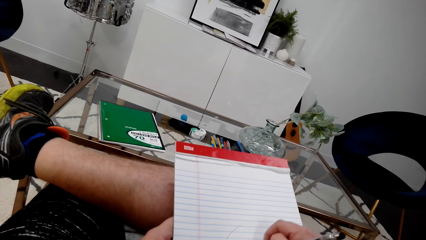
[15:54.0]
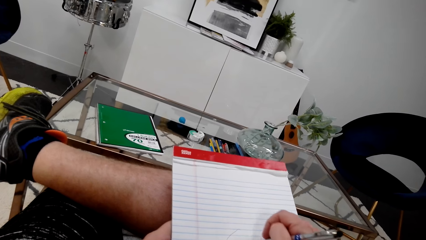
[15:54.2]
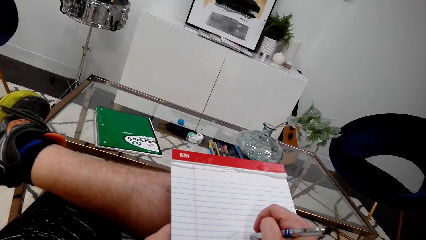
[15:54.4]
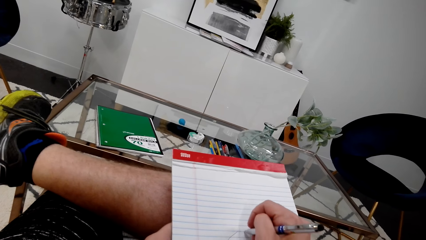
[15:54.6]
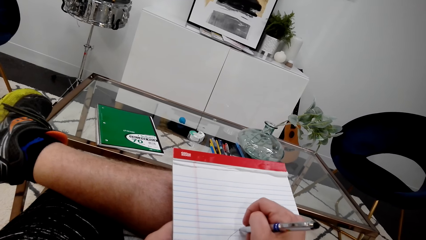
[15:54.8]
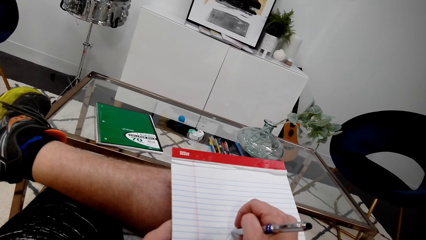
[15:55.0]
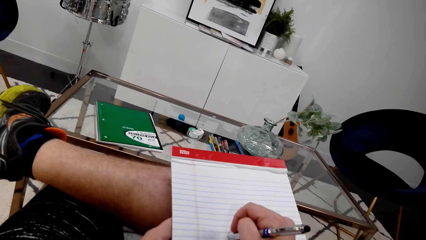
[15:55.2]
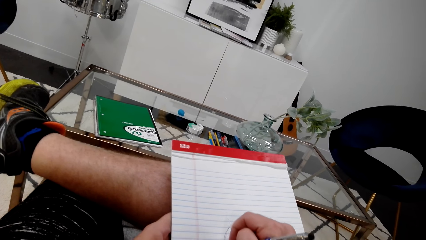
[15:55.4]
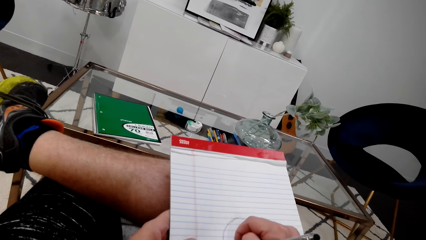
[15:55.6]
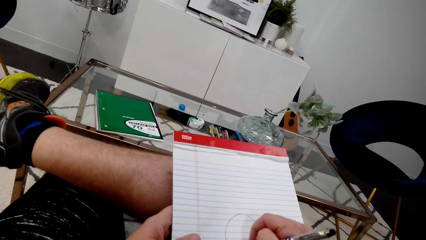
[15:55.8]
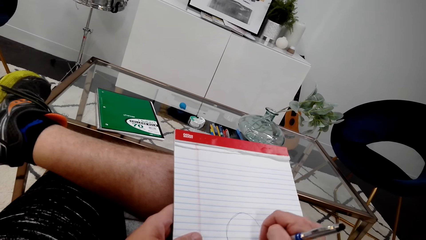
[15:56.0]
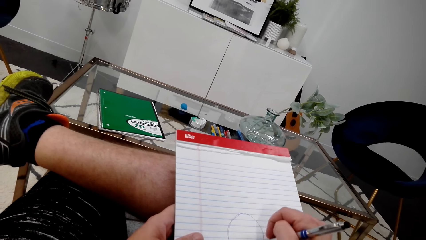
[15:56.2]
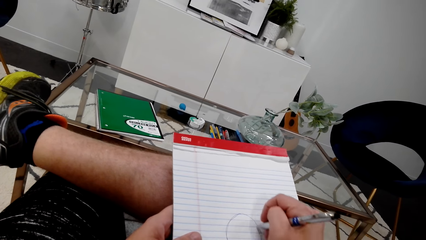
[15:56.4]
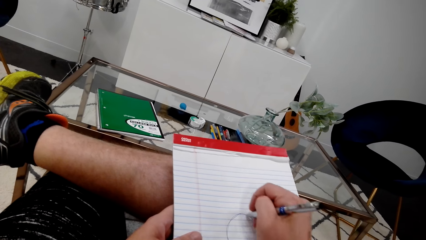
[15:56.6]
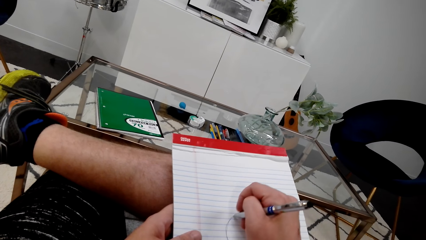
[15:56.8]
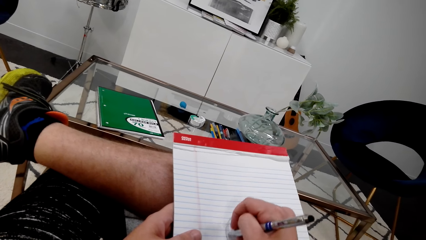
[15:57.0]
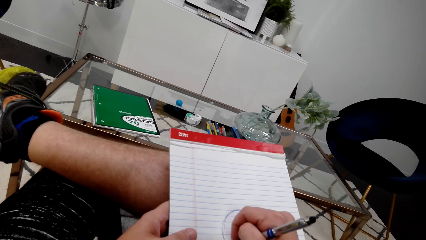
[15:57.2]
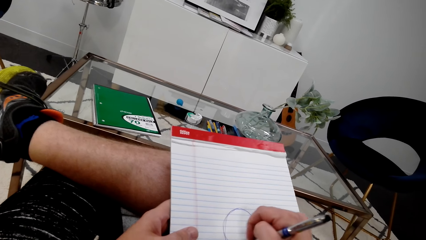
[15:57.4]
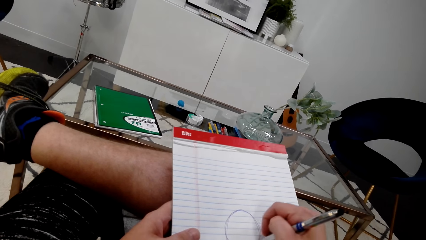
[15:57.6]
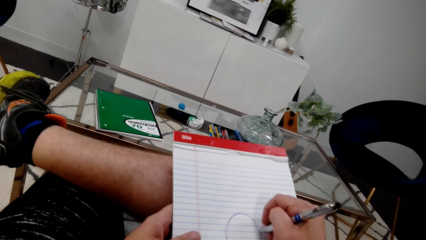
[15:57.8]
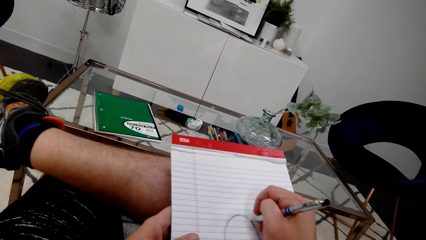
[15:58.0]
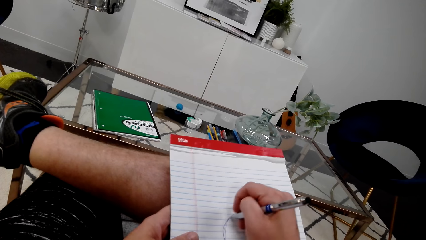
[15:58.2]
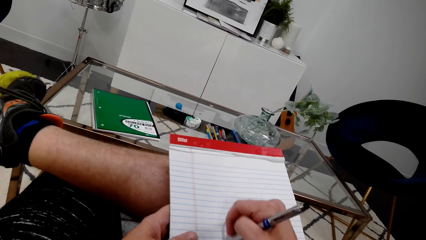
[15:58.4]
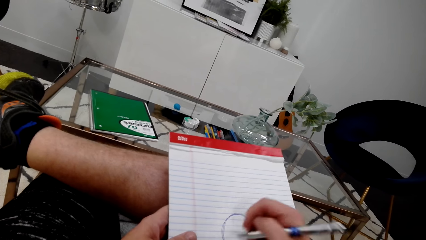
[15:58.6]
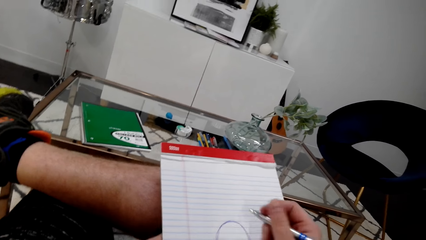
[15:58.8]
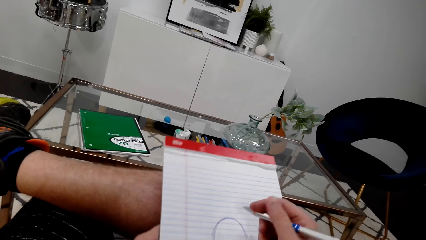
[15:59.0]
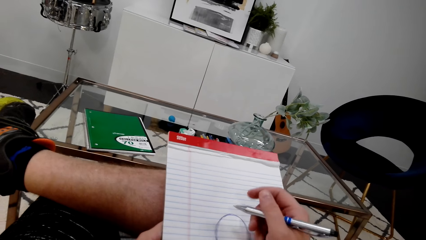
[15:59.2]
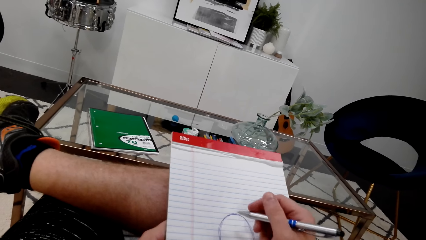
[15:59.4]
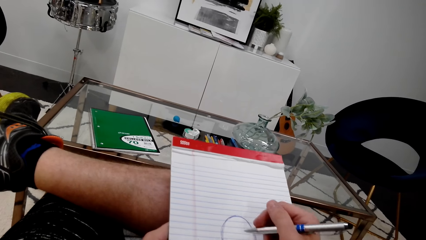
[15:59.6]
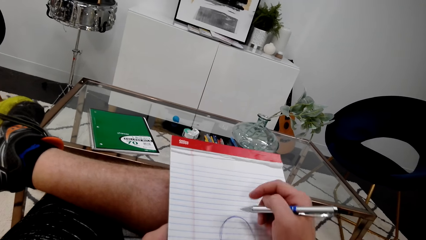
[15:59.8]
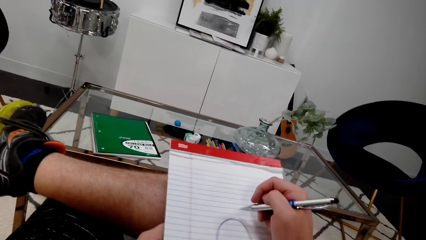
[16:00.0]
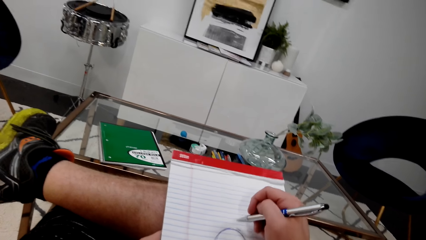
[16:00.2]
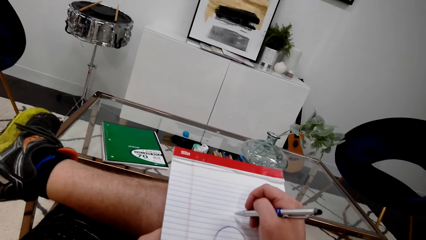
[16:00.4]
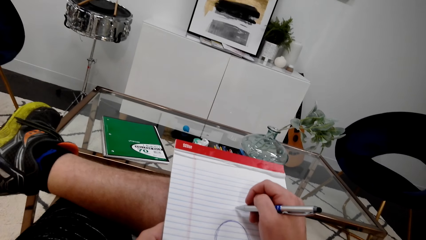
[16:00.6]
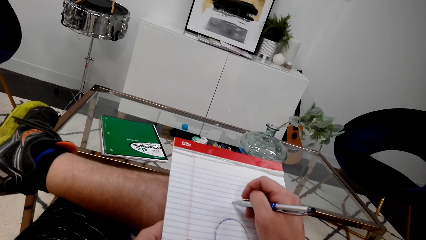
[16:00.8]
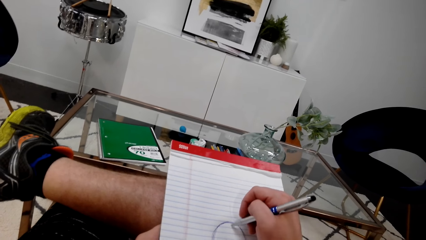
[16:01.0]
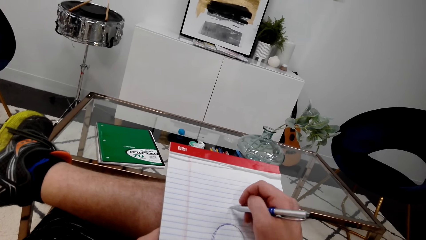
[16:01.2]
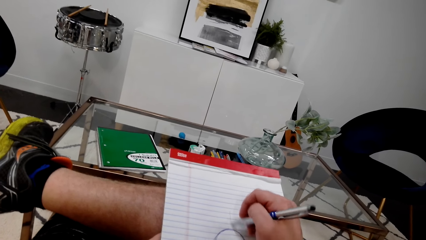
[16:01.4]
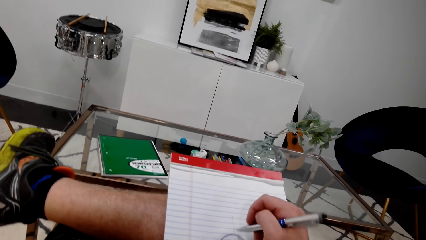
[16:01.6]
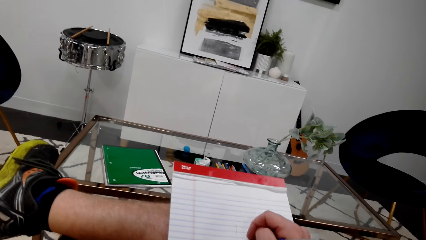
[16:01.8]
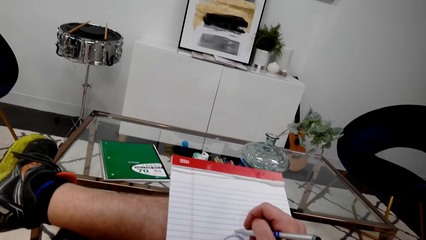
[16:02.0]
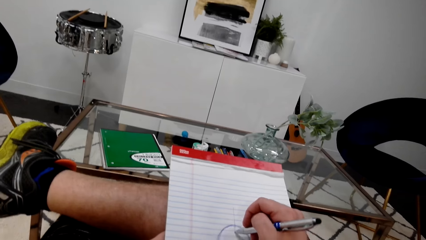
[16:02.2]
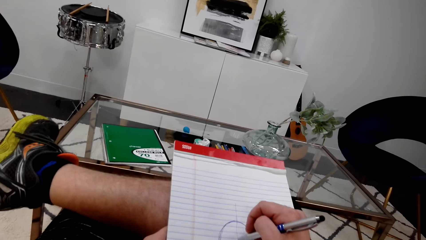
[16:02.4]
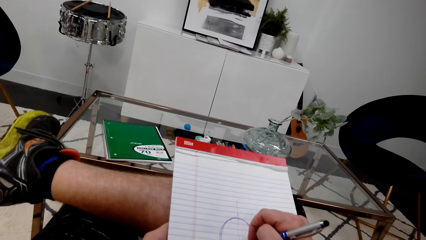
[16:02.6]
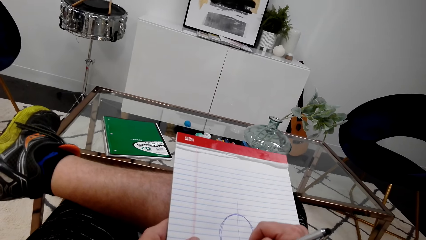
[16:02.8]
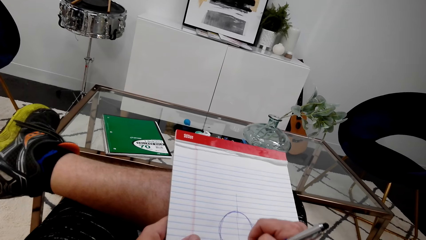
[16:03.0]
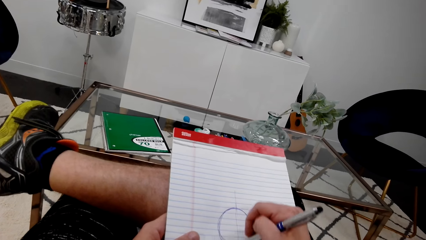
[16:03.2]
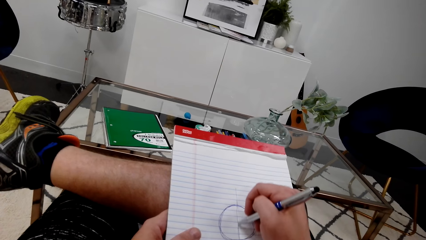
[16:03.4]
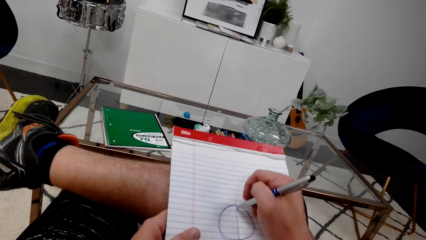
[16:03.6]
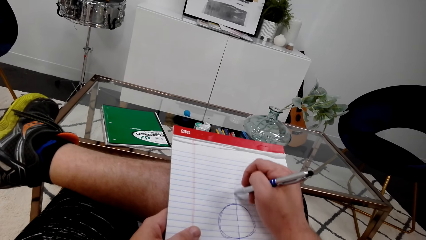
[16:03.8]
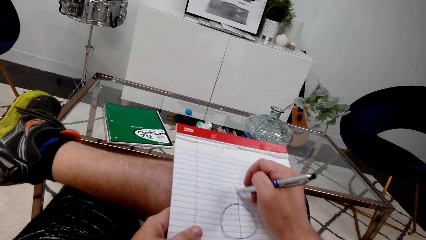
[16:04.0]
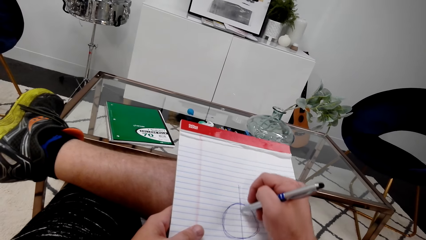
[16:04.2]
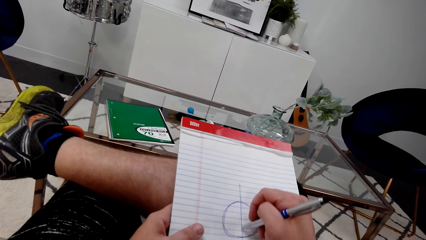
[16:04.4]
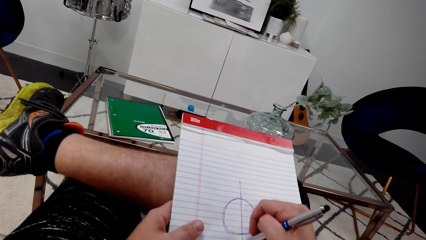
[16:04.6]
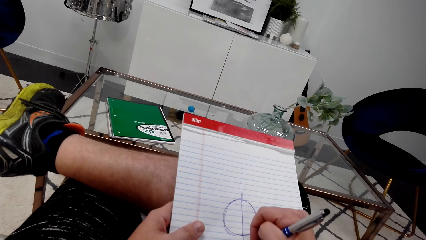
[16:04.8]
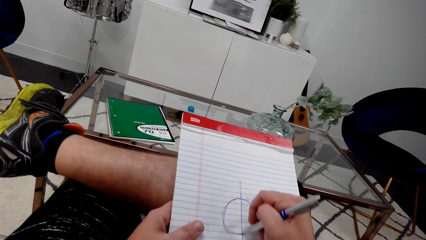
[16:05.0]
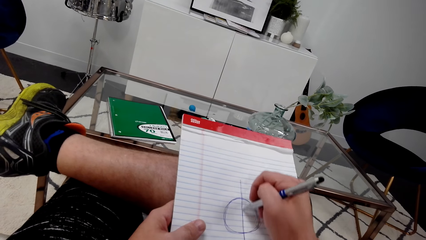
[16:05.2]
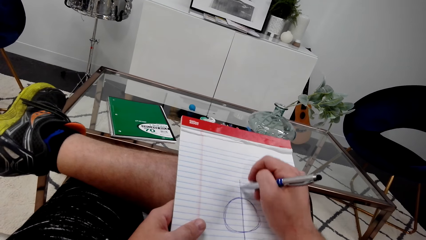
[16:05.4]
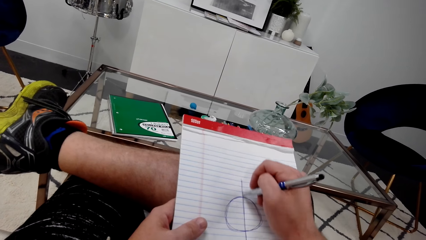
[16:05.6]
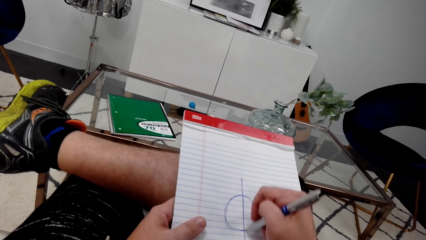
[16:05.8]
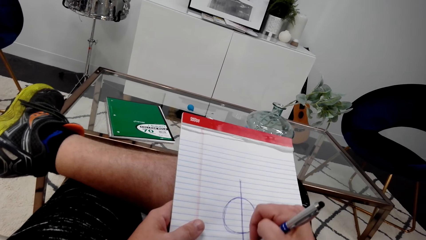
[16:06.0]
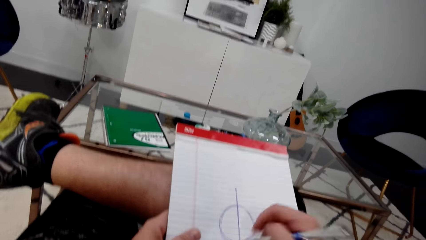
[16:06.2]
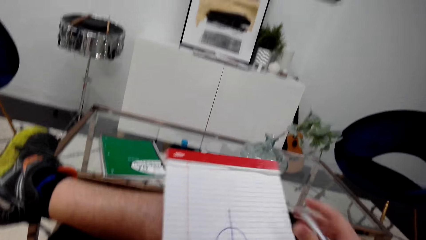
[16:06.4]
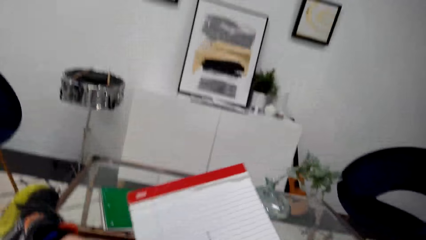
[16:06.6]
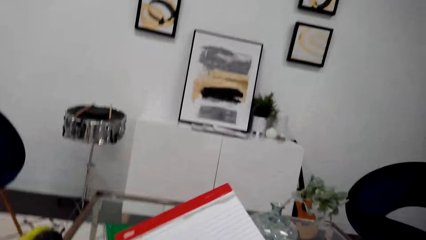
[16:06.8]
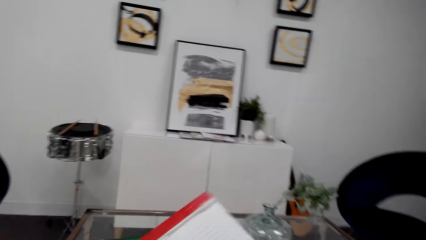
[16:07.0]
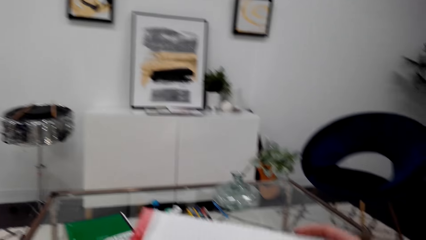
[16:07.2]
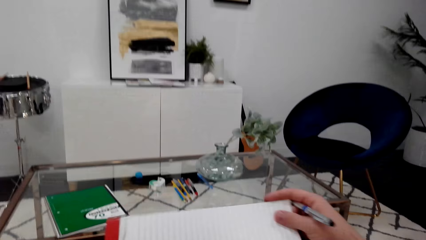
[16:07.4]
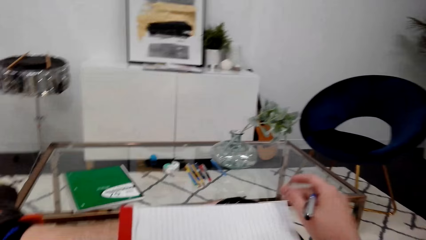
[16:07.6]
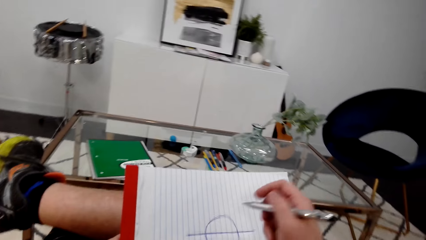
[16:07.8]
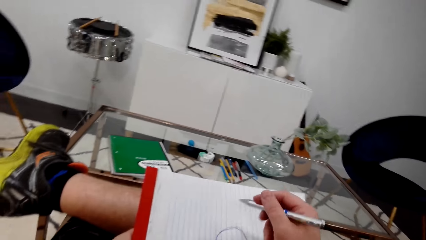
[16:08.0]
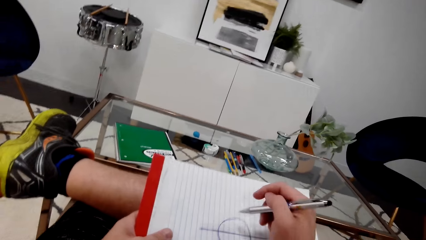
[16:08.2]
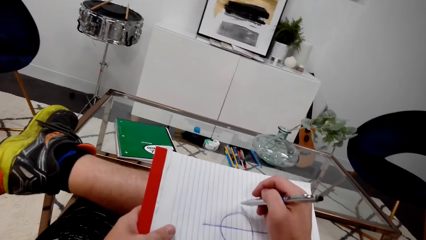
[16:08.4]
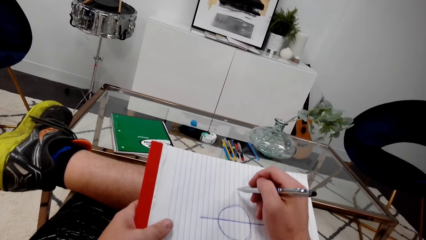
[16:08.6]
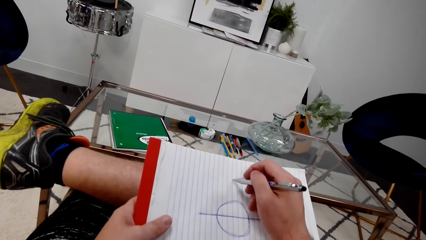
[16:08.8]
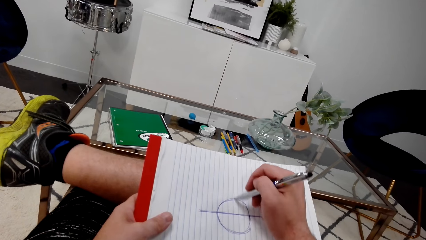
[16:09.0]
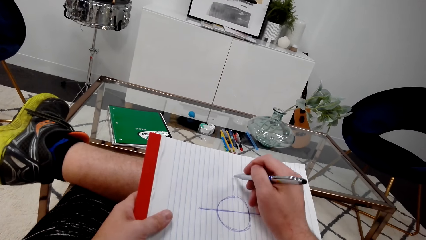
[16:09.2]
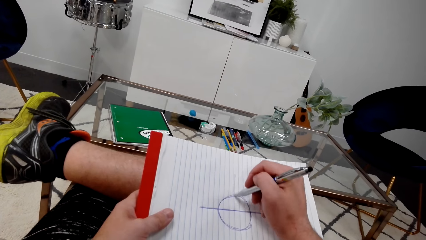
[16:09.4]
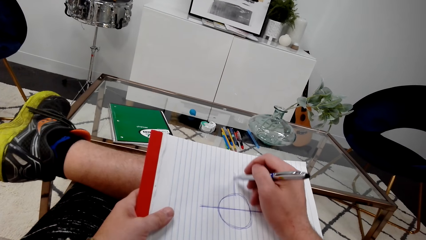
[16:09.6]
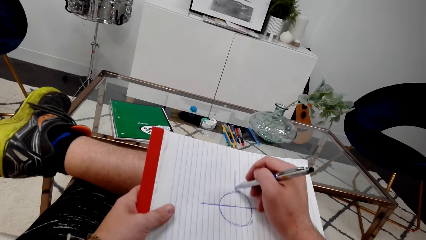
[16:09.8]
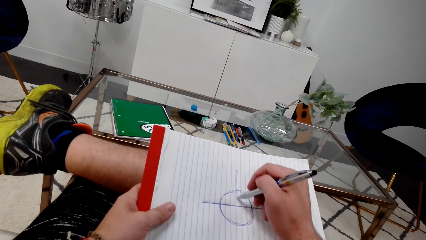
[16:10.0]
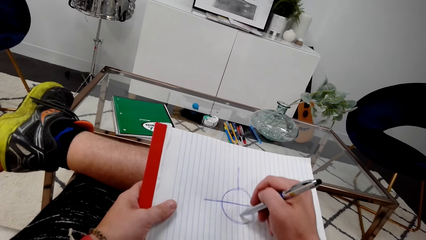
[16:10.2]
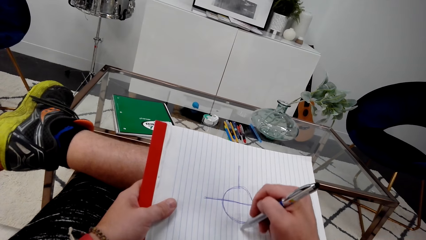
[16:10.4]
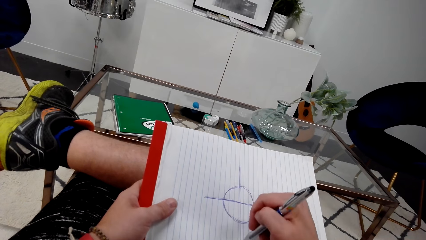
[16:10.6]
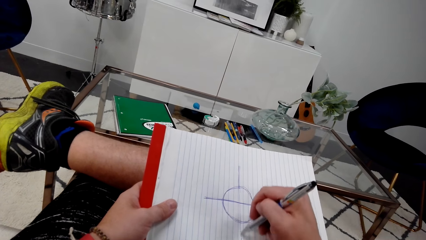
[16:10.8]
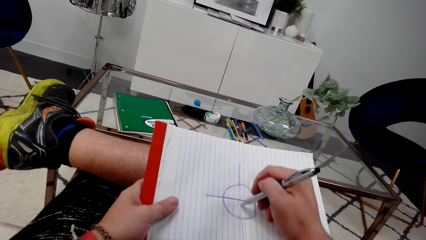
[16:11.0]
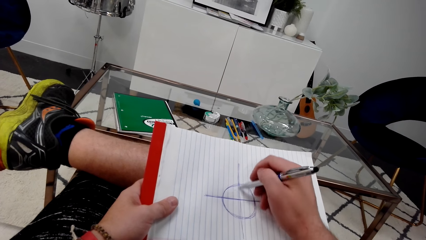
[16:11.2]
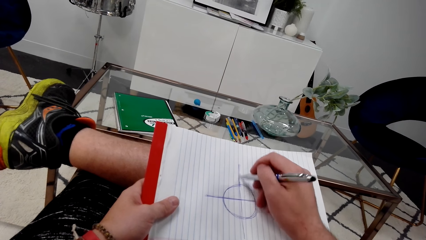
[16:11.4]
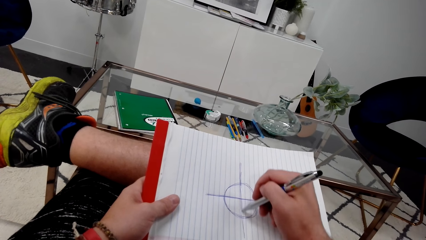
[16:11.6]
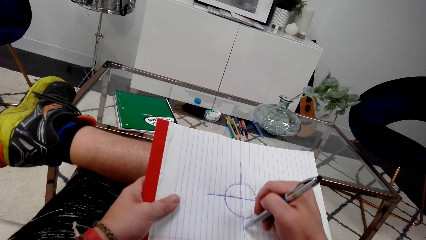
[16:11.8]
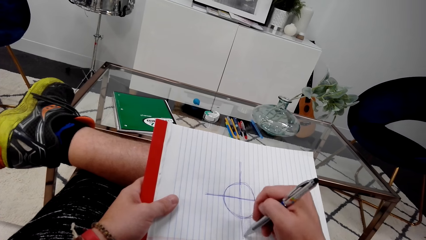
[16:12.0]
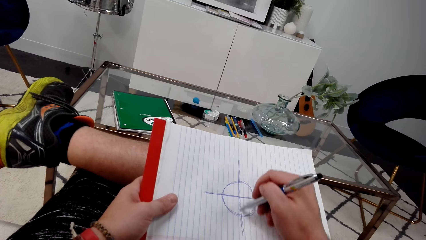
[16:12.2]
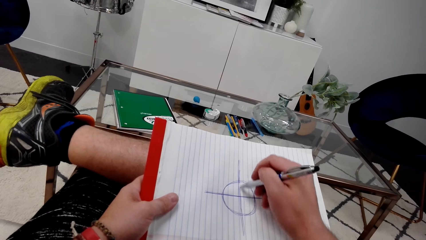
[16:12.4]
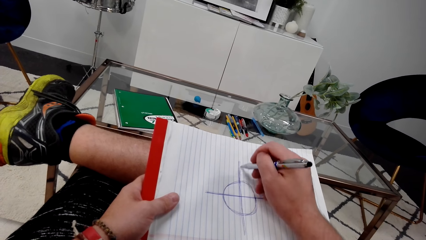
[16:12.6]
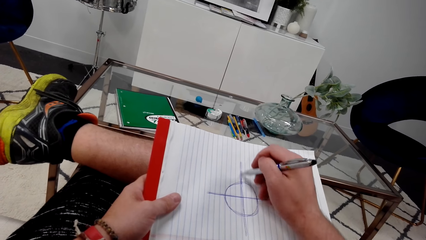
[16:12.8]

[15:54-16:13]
The camera wearer draws something with a pen on a writing pad. They turn the book. They draw.
